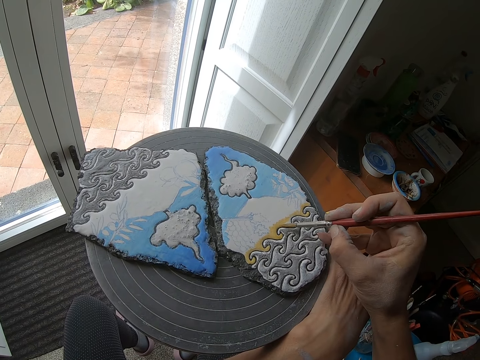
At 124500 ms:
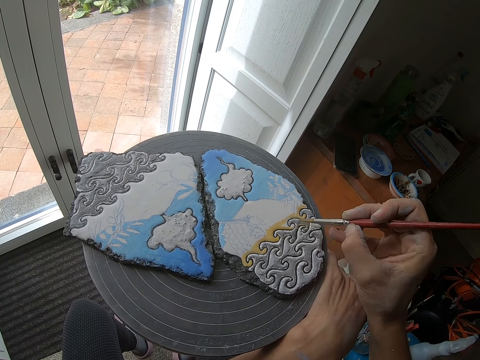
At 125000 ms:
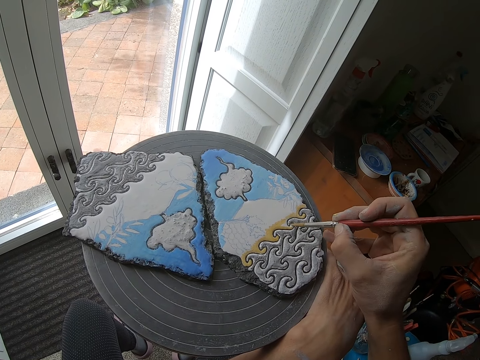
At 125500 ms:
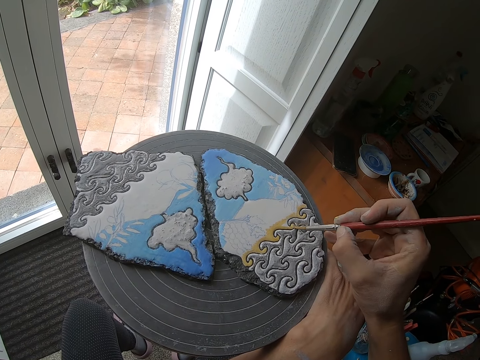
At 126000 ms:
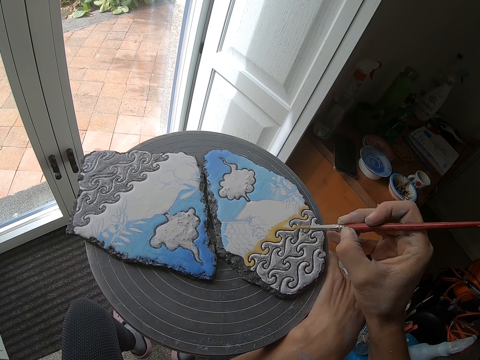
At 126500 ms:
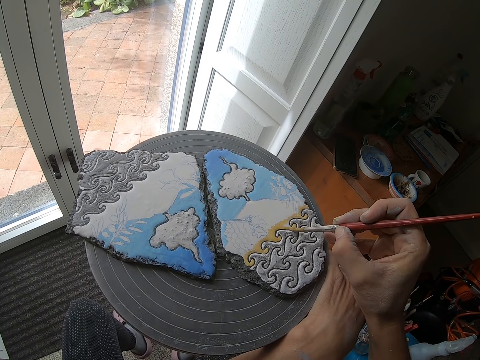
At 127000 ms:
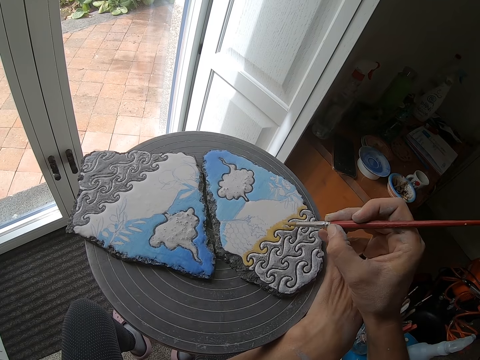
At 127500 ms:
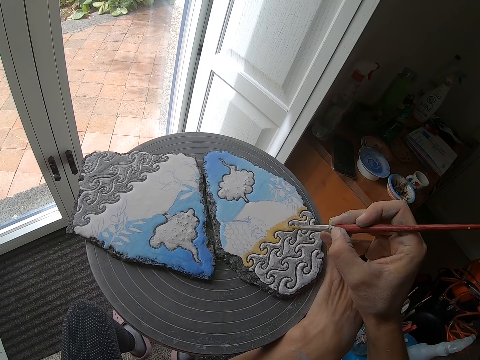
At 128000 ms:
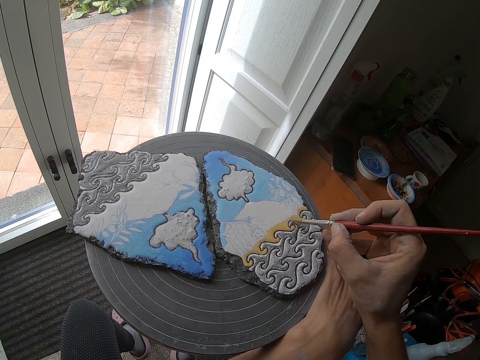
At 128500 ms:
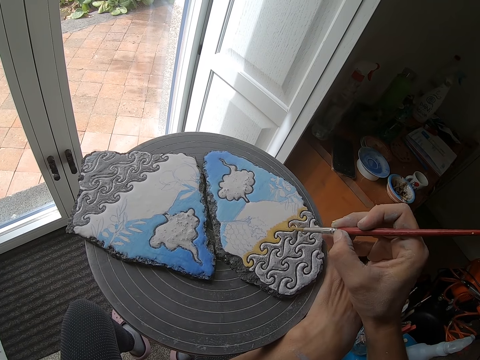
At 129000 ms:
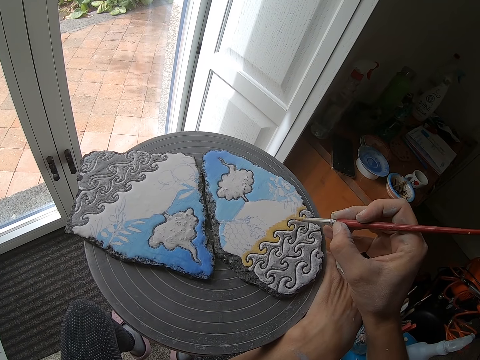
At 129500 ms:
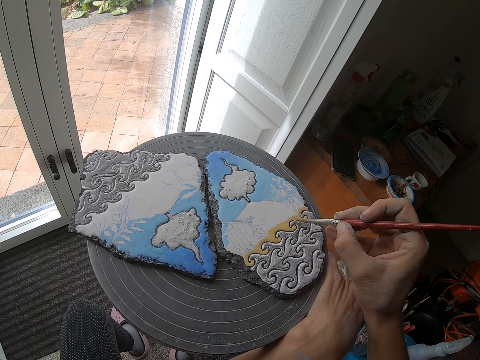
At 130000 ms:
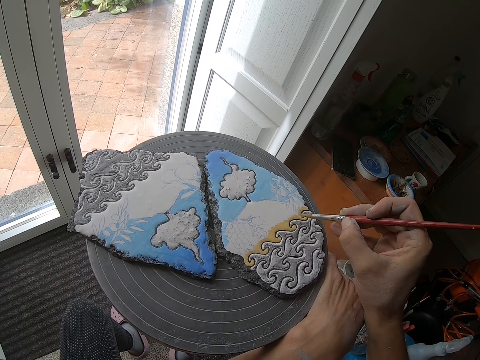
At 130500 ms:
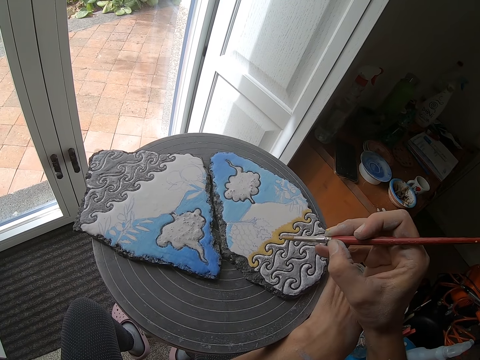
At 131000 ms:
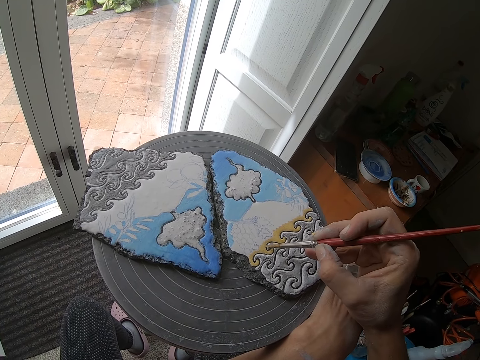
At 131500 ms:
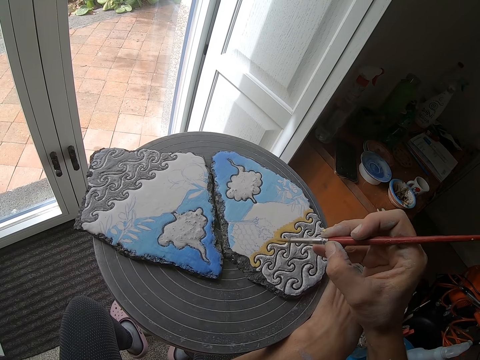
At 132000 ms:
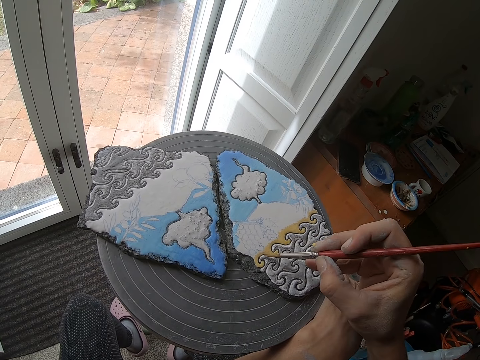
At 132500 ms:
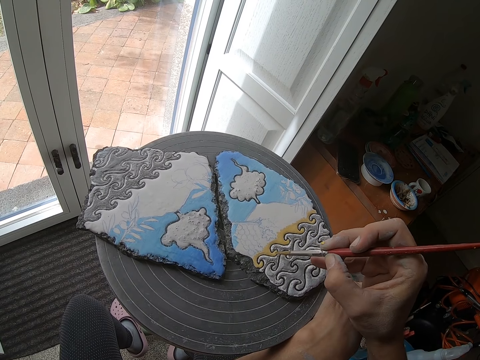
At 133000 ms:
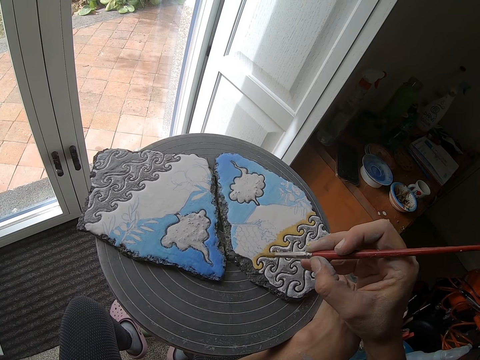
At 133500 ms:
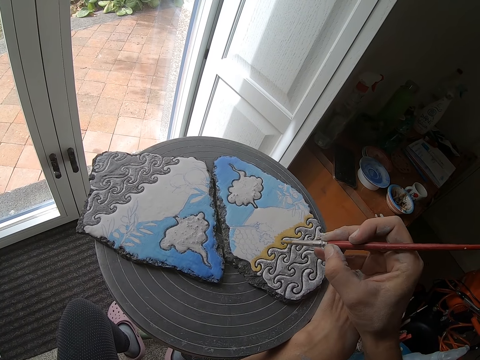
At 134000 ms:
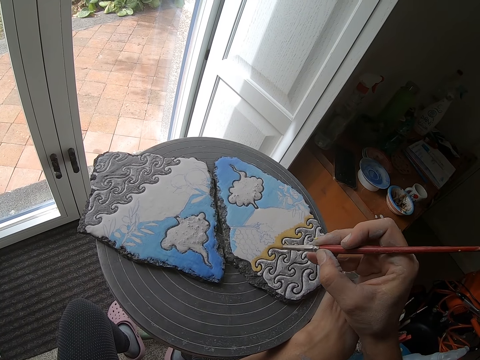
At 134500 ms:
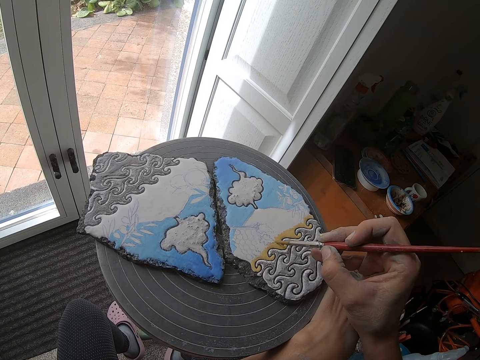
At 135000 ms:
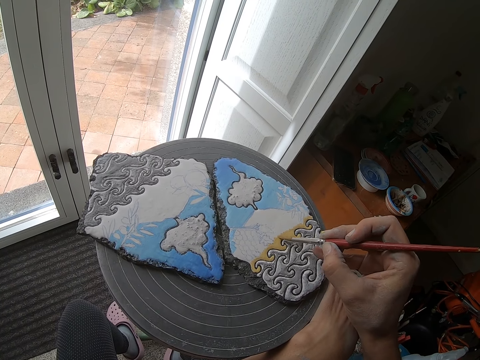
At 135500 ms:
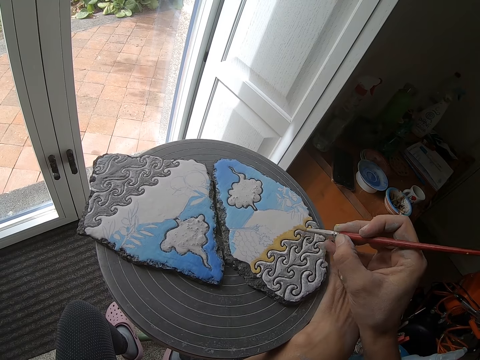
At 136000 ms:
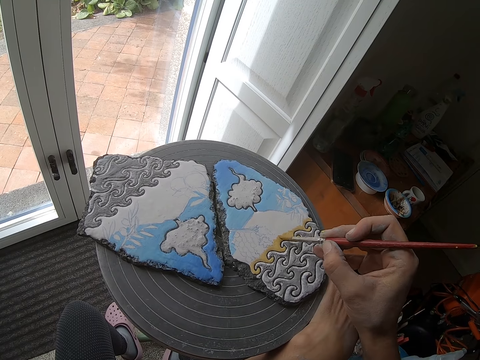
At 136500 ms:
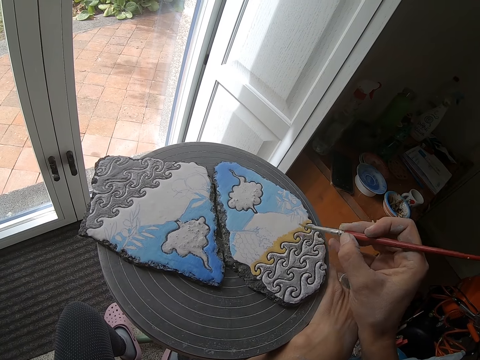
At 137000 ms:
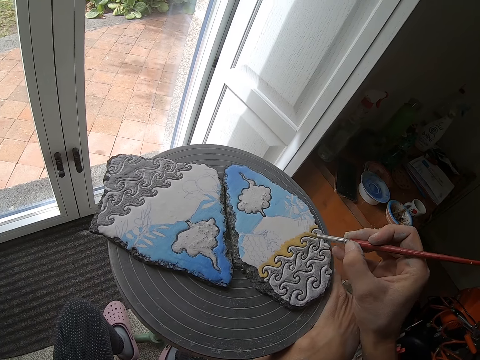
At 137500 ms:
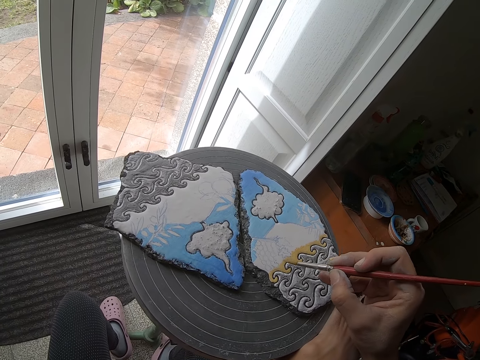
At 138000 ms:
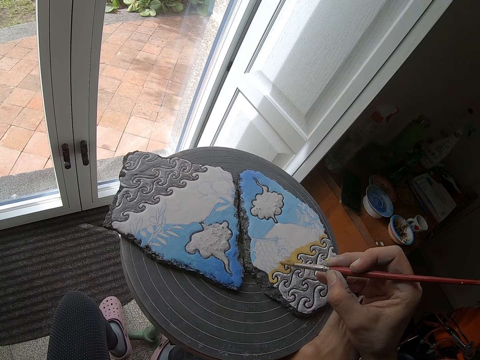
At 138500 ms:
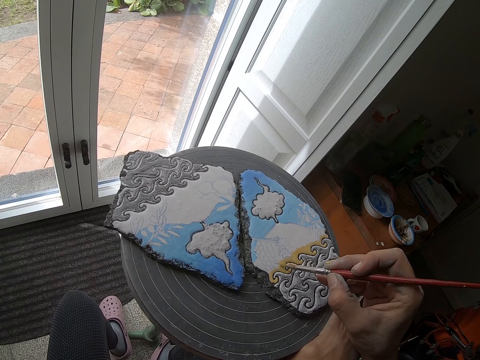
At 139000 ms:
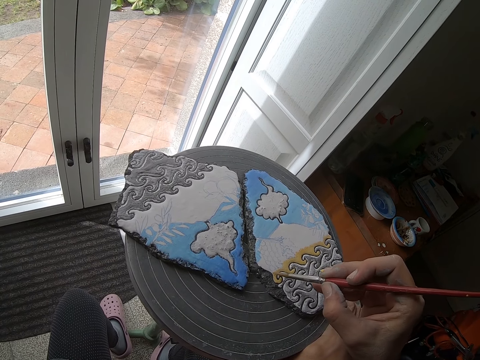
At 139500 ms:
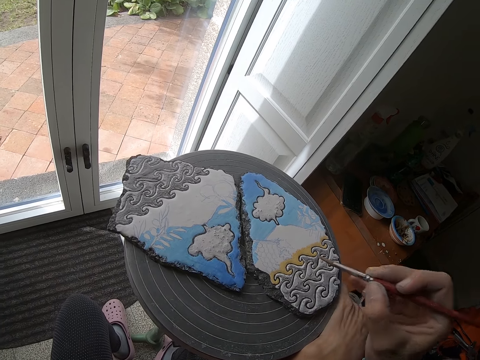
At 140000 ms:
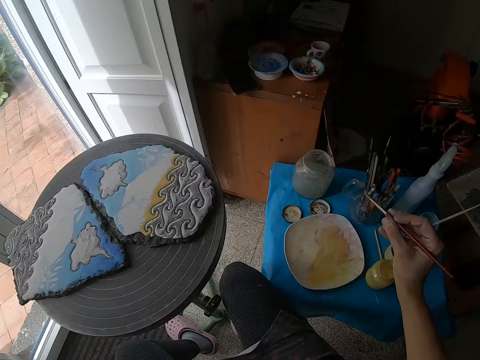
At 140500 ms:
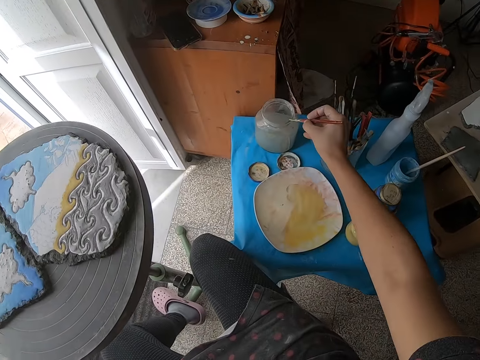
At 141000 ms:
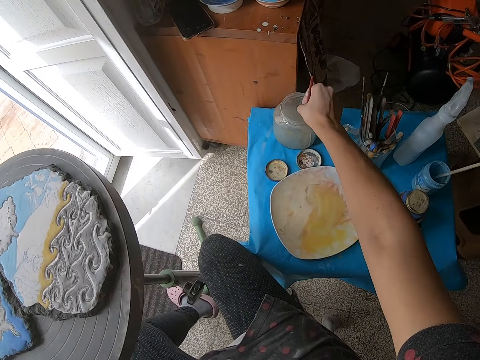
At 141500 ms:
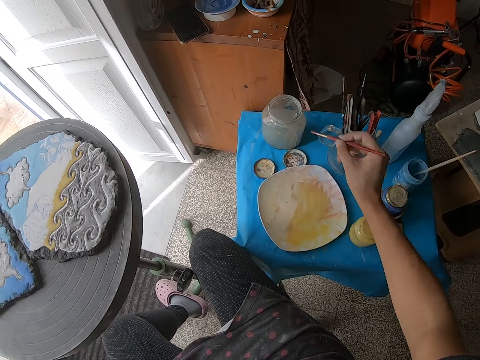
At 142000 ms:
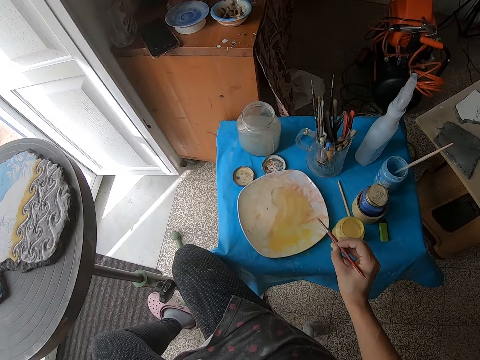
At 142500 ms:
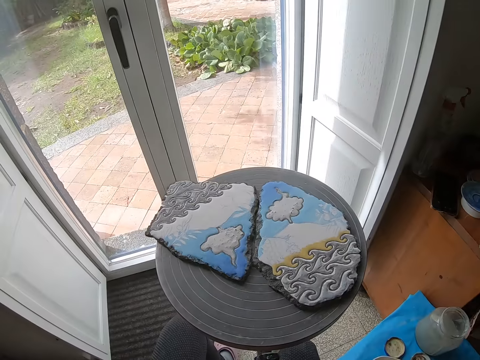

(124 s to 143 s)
The camera wearer puts the paint brush in his right hand in the plastic jar on the table.

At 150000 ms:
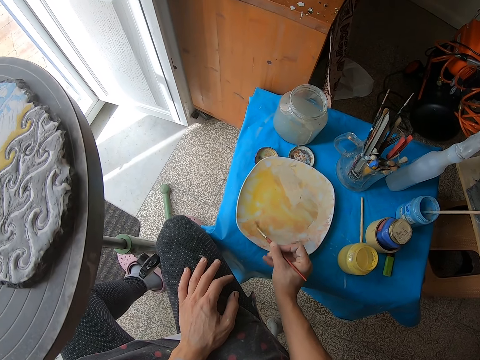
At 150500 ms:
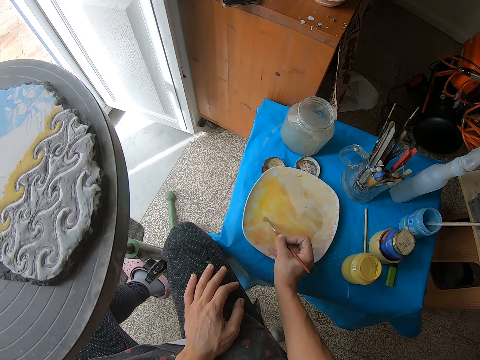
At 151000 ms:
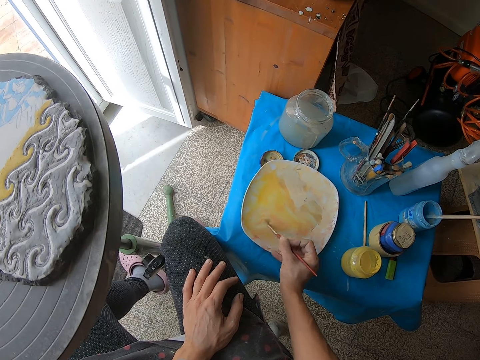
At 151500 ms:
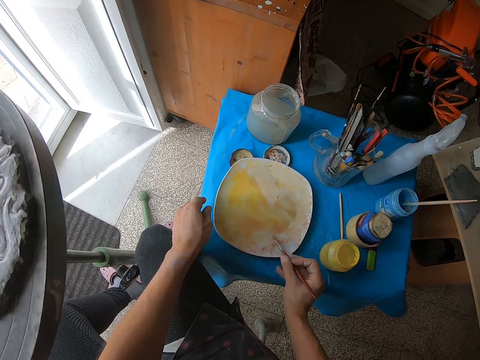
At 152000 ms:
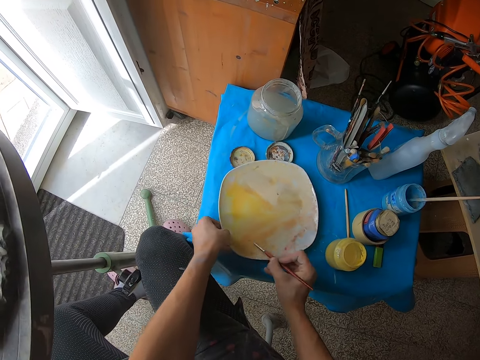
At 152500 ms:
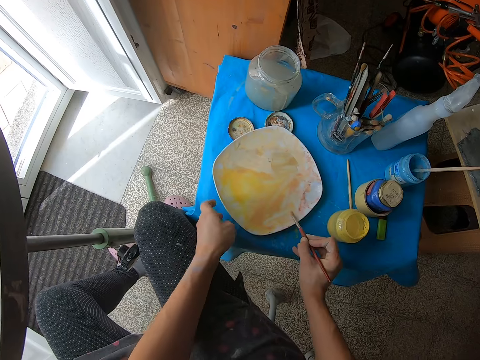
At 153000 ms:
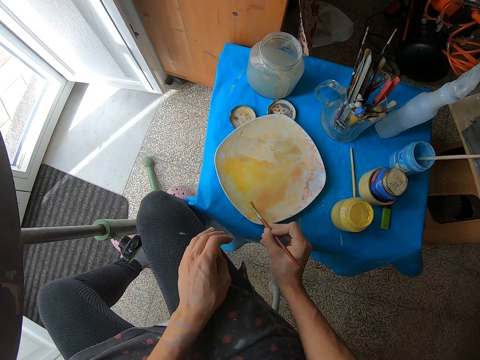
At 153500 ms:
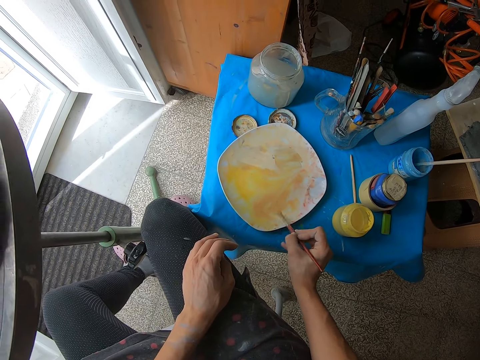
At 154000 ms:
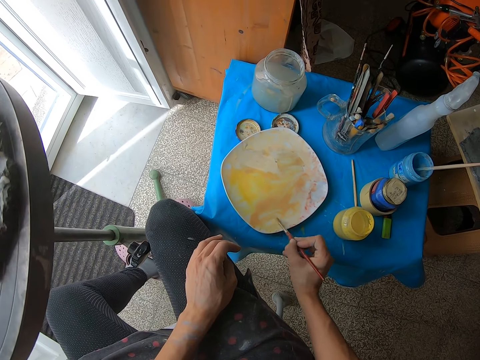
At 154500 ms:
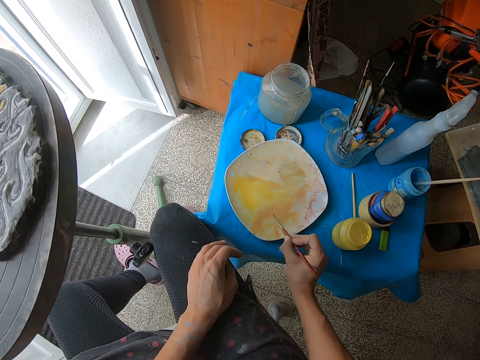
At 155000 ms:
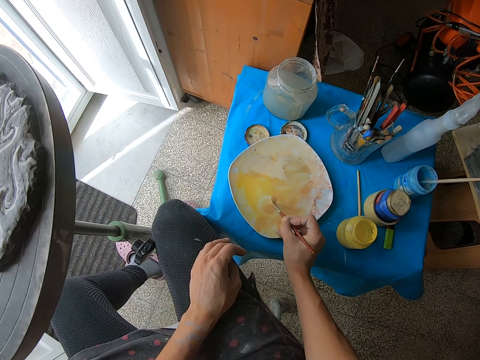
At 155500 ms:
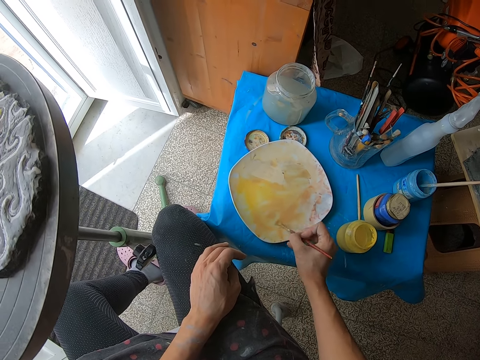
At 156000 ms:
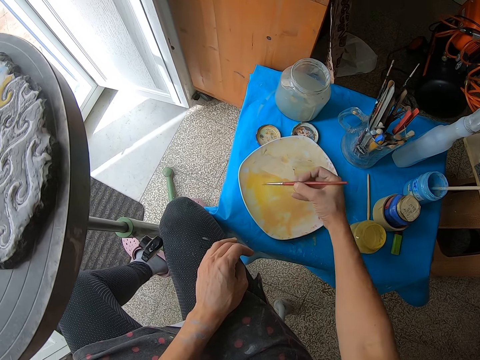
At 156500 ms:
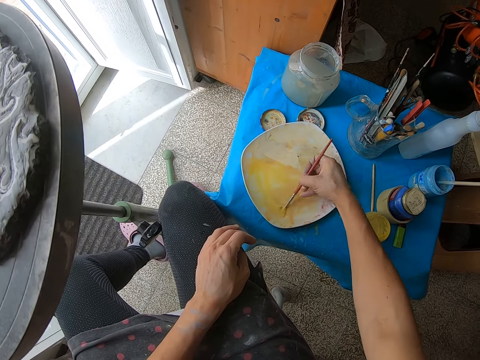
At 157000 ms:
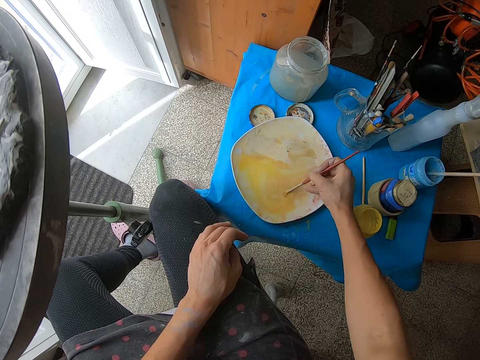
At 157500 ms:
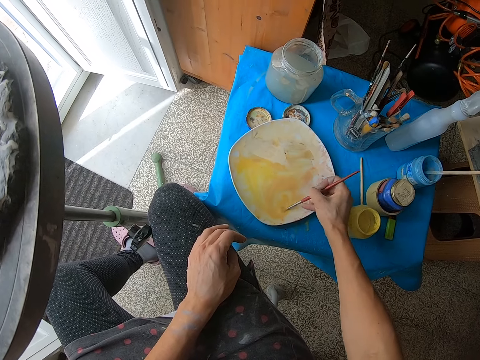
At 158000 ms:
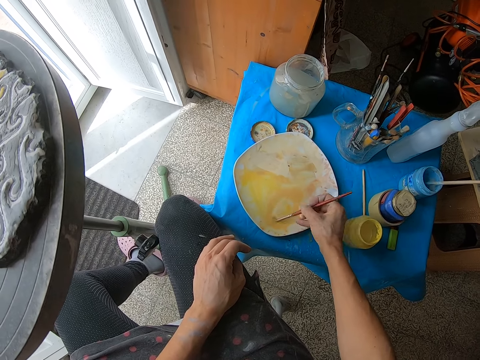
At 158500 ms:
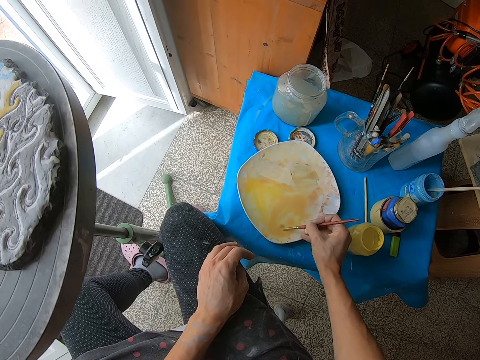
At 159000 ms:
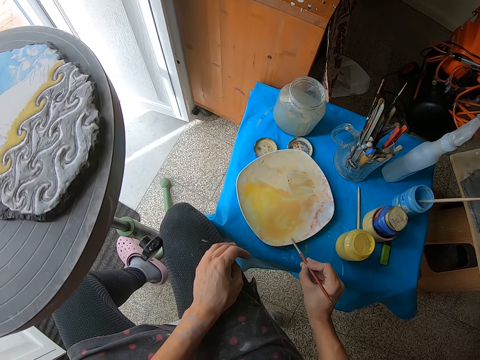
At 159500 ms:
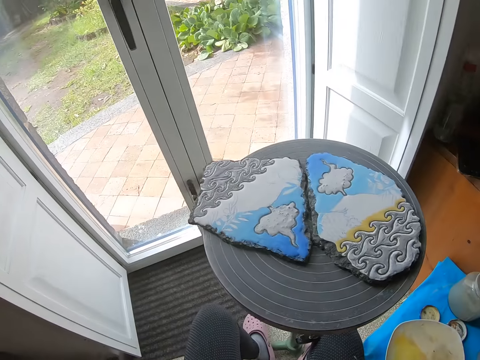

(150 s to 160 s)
The camera wearer adjusts the plate on the table with his left hand. He drags the paint dish. He stirs the paint.
